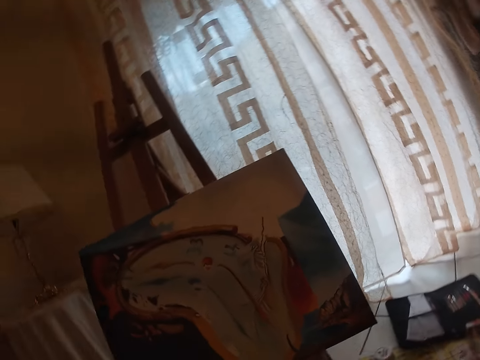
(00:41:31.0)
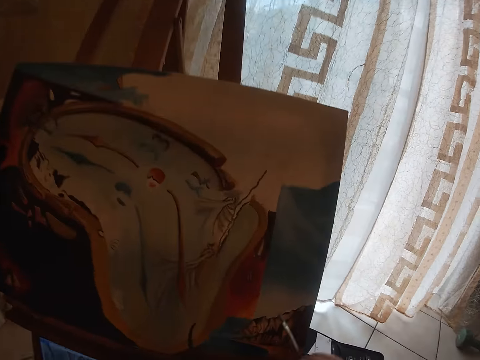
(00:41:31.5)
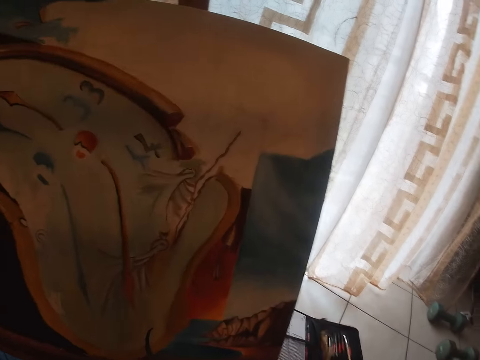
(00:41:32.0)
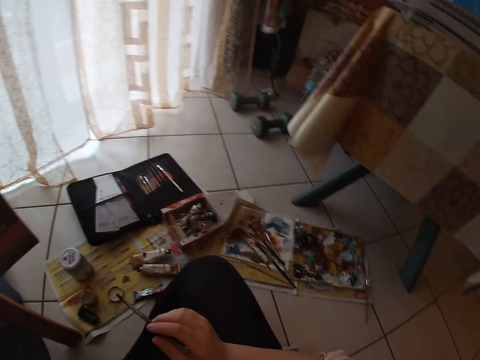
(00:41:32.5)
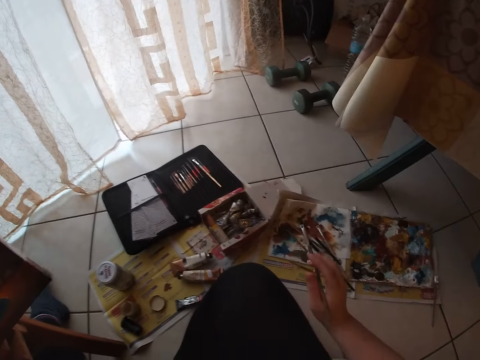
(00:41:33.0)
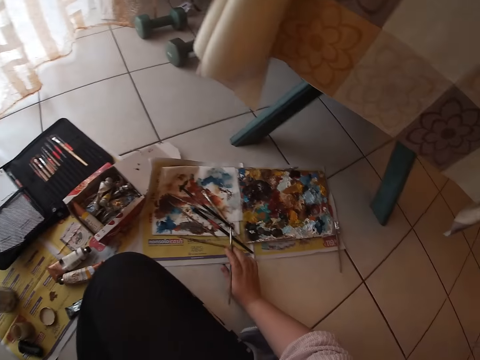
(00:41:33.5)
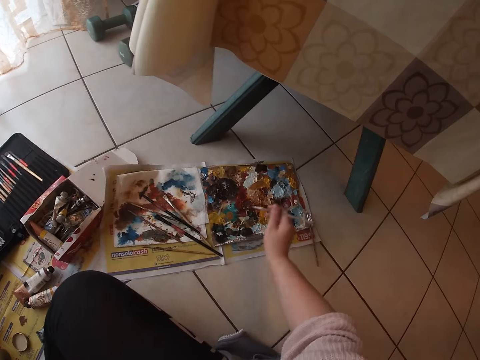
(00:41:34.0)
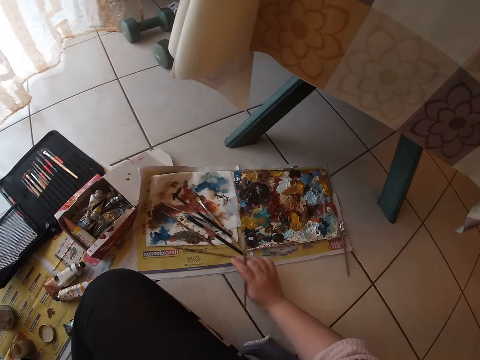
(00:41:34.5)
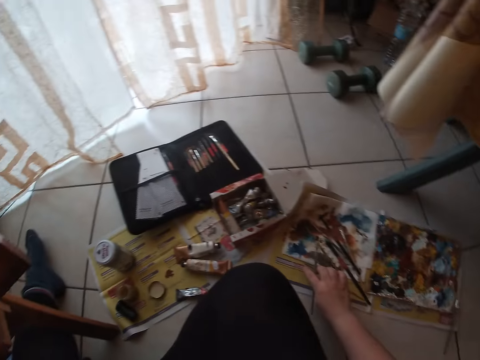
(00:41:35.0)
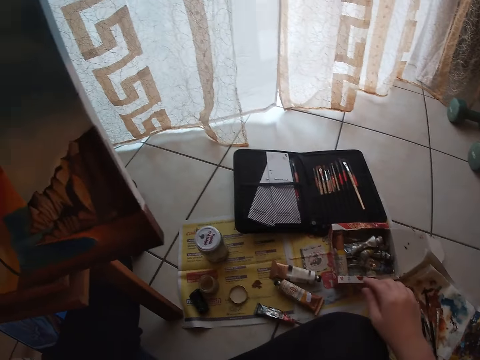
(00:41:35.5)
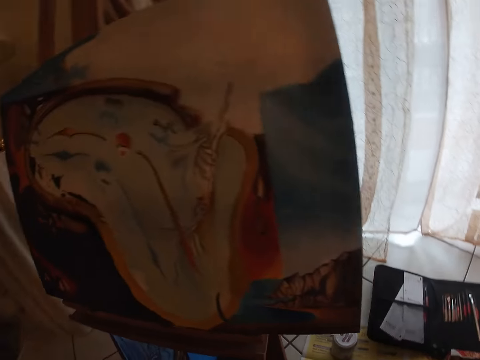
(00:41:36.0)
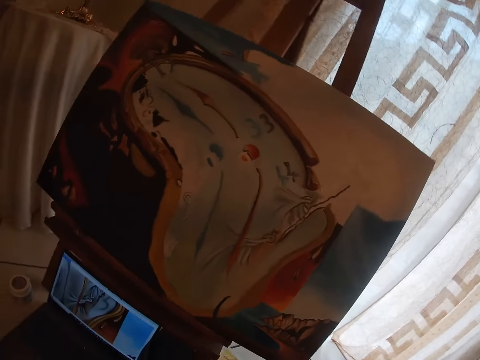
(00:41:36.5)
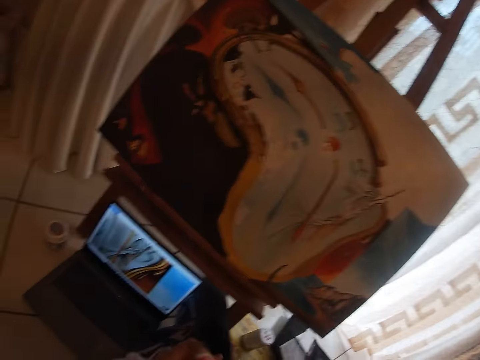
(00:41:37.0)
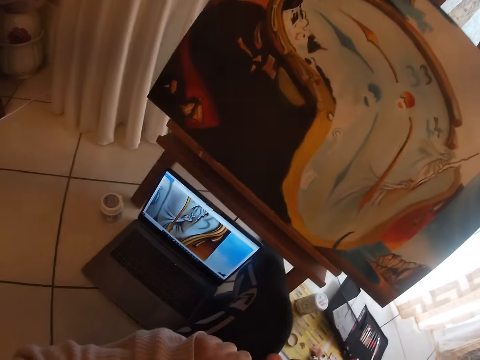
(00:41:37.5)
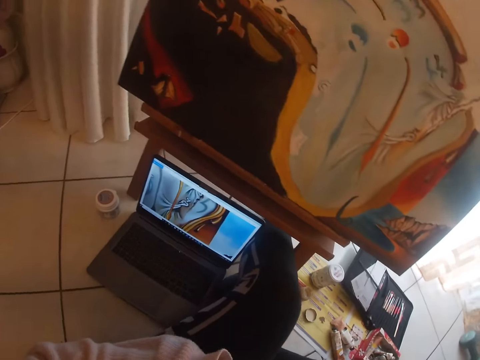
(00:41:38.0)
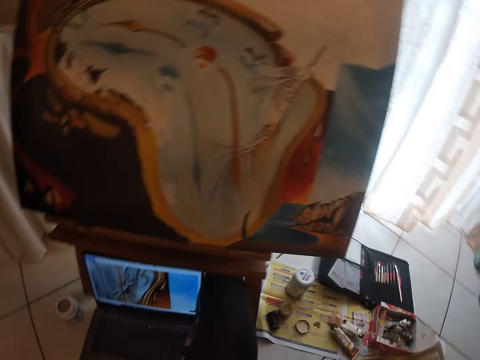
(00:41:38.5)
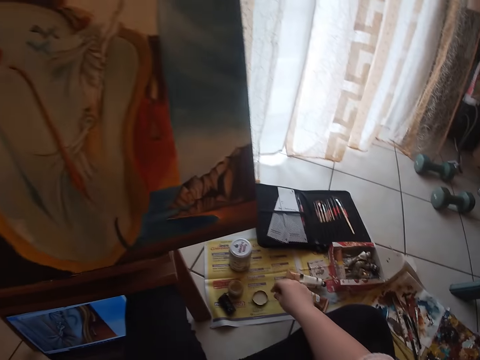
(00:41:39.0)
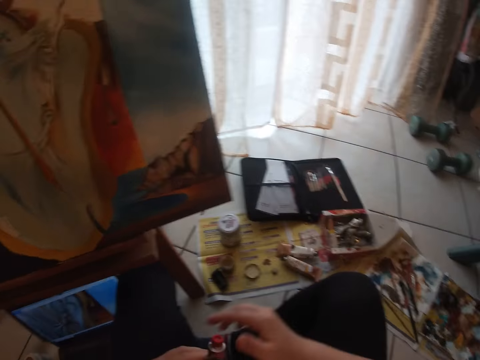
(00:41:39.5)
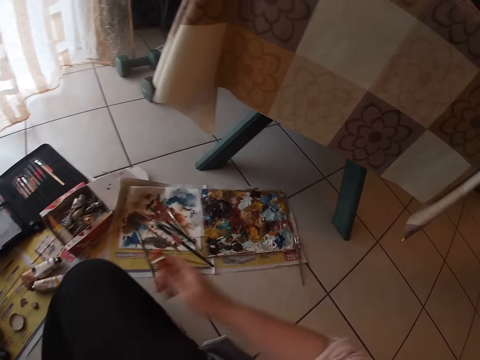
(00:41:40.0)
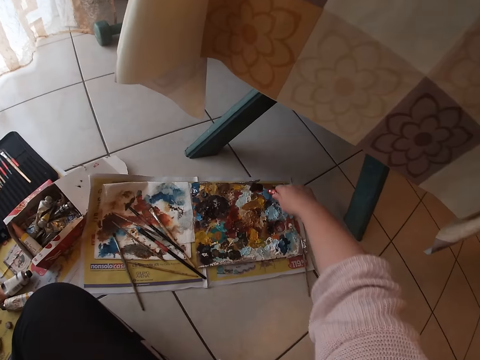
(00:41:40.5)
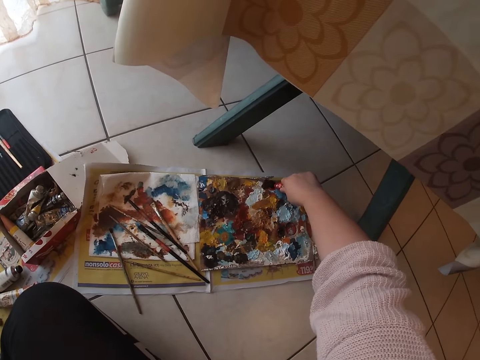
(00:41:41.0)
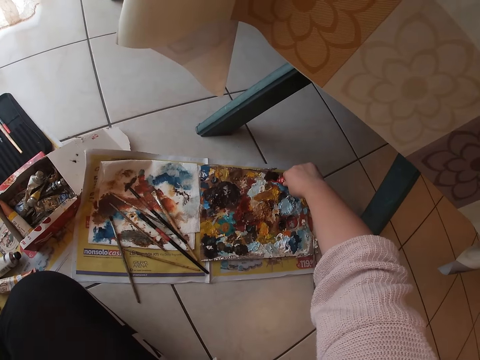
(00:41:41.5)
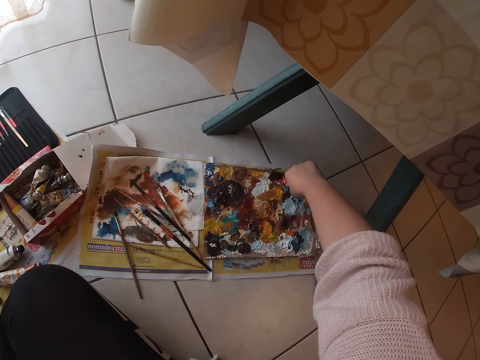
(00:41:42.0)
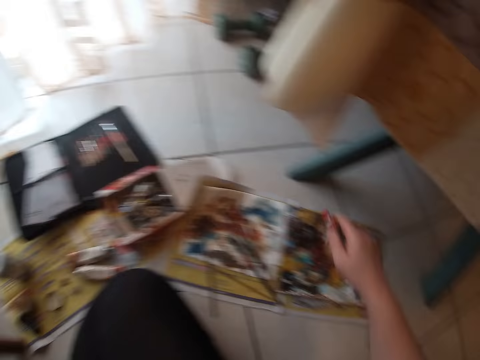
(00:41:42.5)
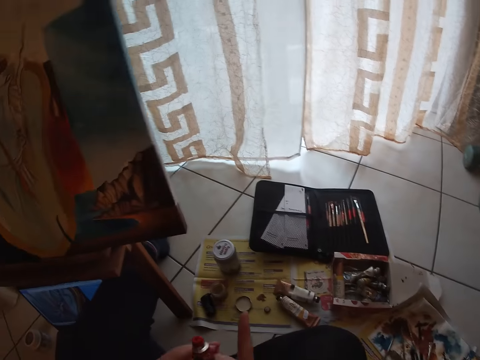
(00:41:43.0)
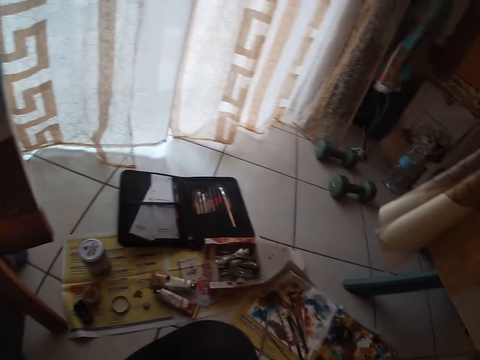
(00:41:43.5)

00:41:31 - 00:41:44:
The camera wearer drops the sable brush on the floor. They pick up a tube of paint or color tube on the floor. They open the color tube. They drop the tube cover on the floor. They press the tube of paint on the palettes.

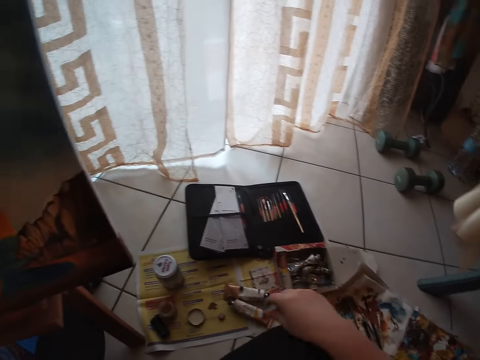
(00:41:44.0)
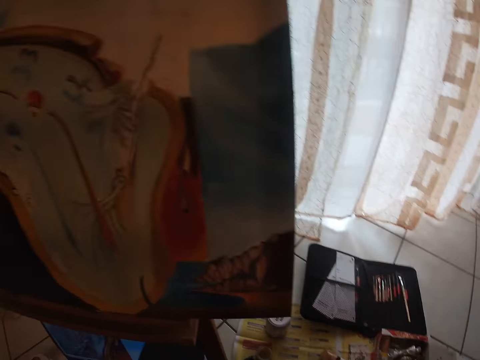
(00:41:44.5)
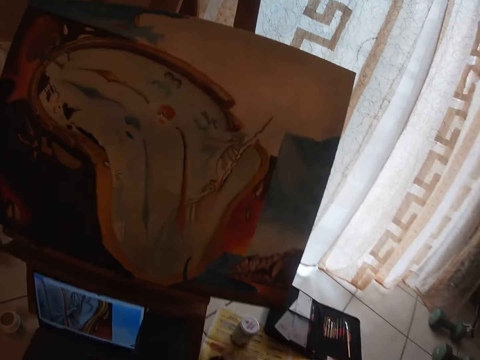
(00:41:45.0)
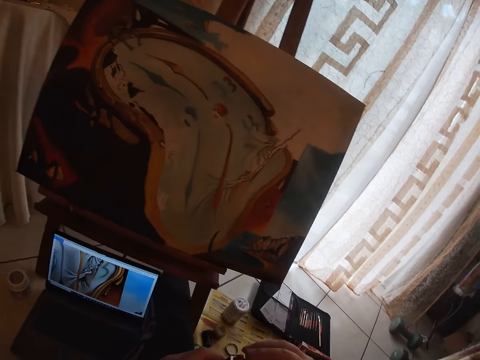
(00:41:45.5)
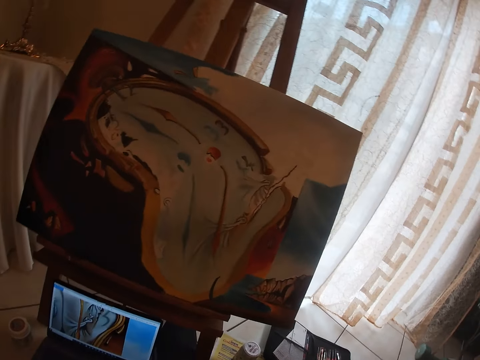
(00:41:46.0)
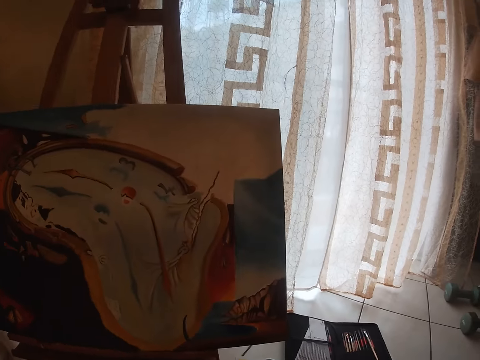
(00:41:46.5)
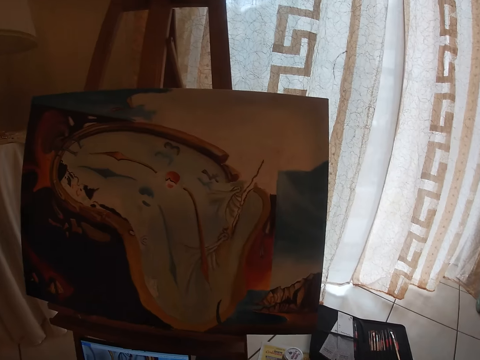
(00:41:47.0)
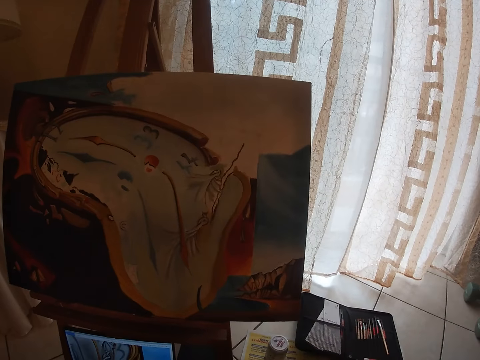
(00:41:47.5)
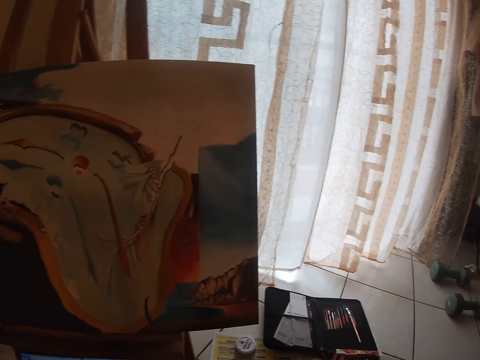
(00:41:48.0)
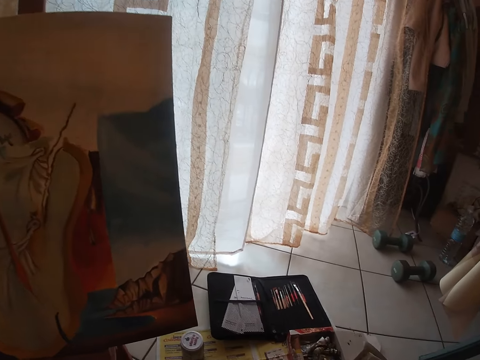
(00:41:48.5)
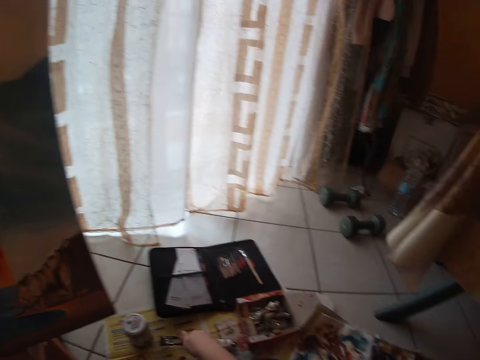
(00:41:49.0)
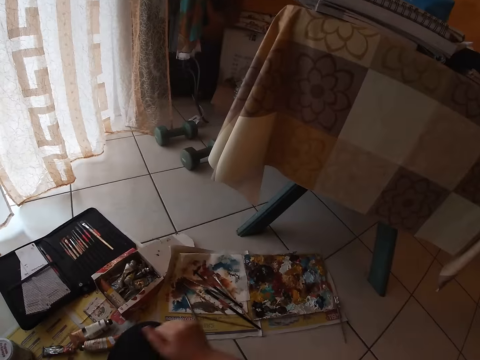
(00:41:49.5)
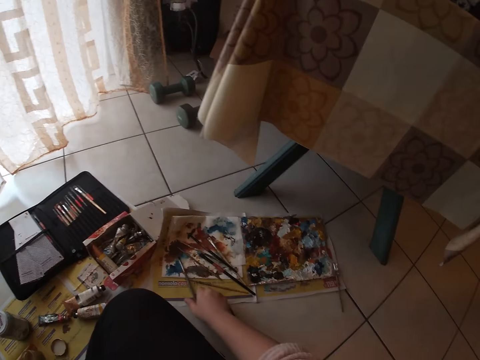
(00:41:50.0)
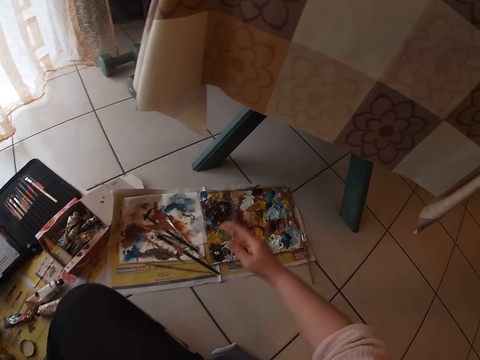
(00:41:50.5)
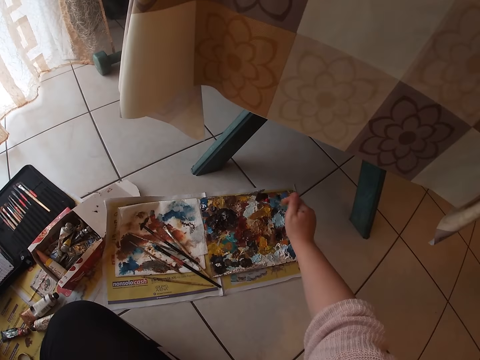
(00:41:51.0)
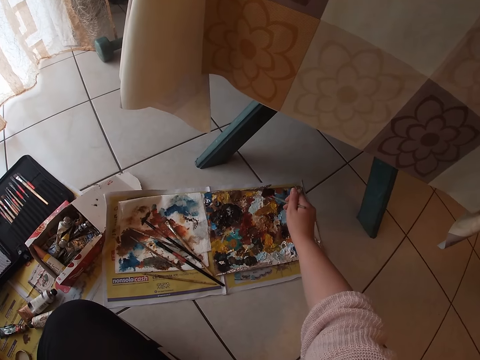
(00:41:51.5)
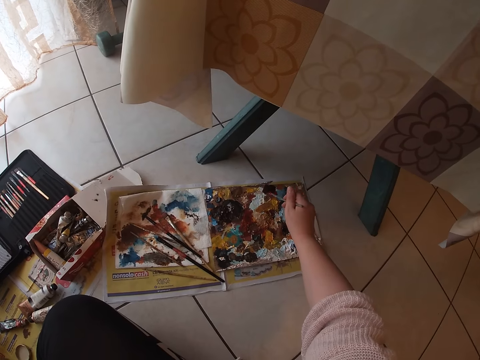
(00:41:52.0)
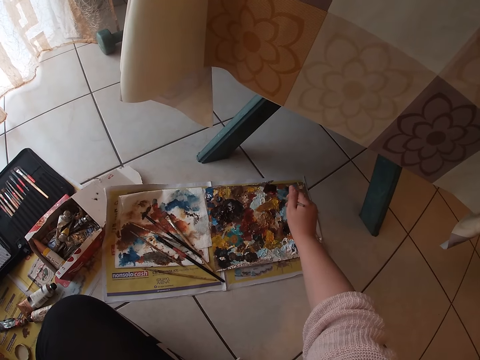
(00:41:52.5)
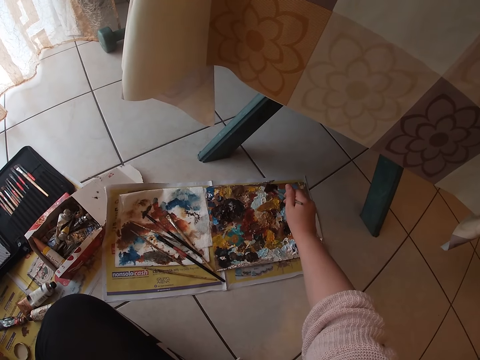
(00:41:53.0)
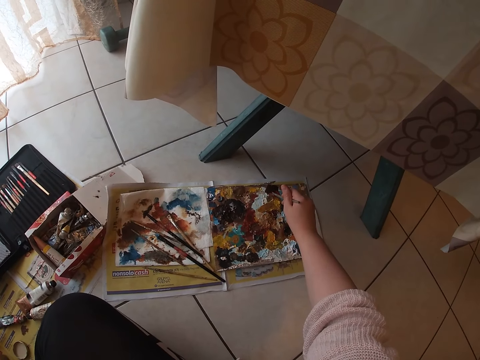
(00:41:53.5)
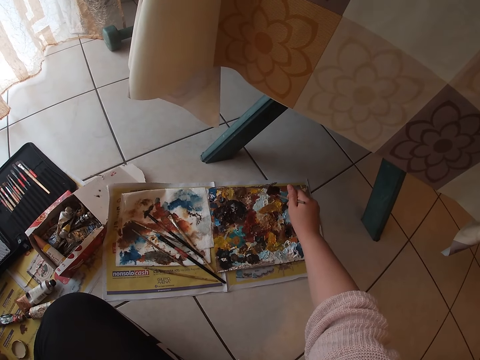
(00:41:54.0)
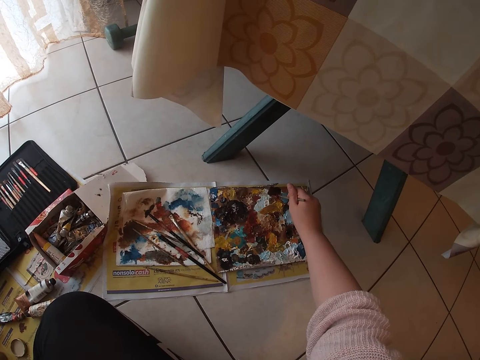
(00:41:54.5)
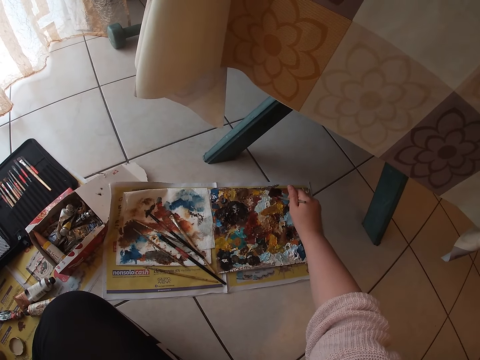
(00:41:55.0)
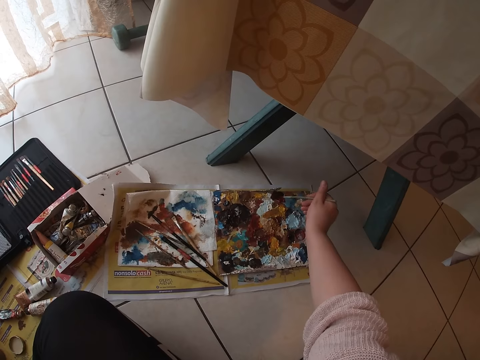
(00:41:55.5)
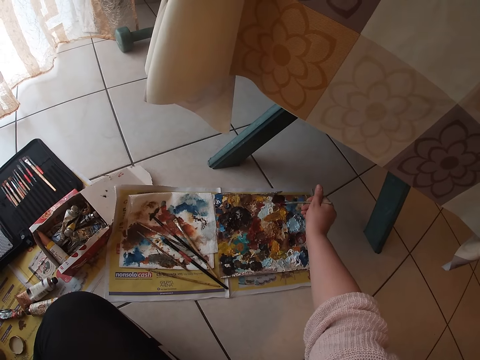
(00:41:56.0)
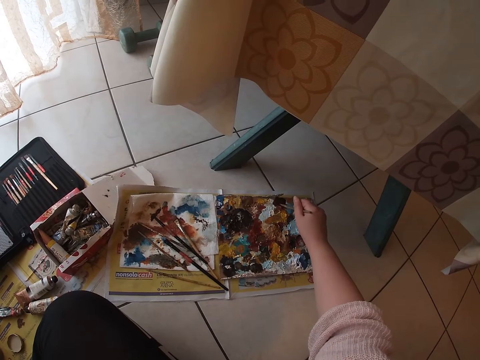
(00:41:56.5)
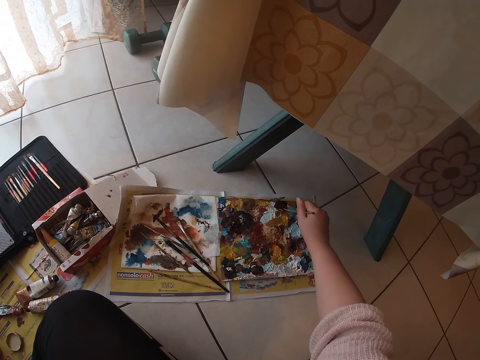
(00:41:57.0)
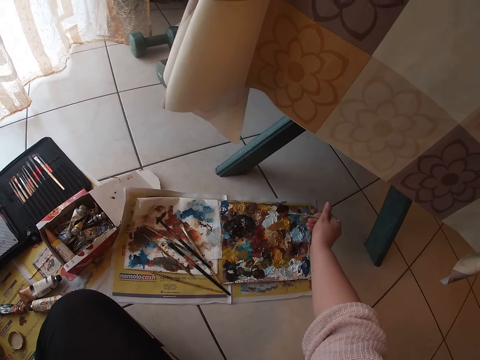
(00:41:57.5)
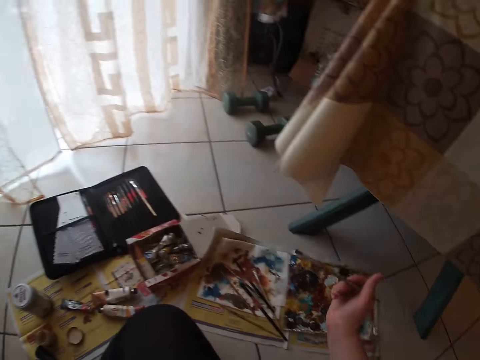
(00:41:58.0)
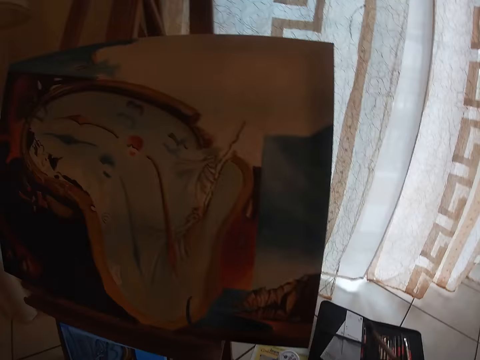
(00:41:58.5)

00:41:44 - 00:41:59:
The camera wearer takes the color lid. They close the tube of paint on the floor. They drop the tube of paint on the floor. They pick up the sable brush on the floor. They dab paint on the palettes with the sable brush.
